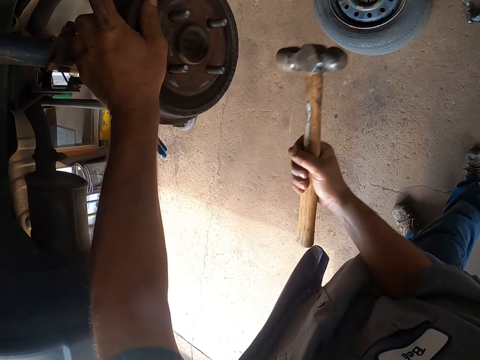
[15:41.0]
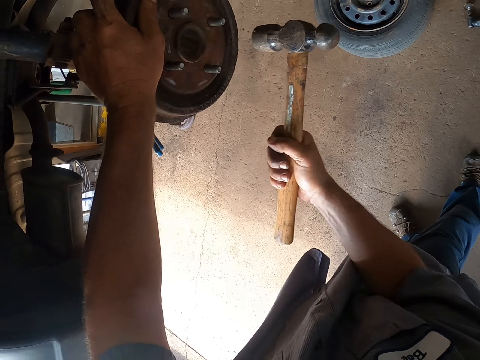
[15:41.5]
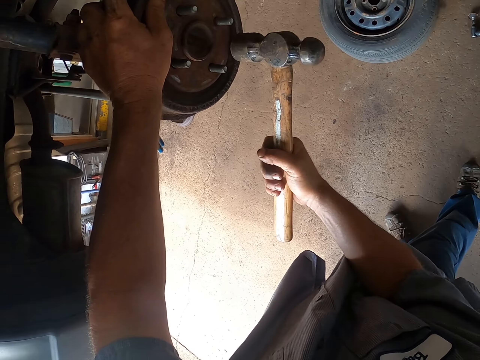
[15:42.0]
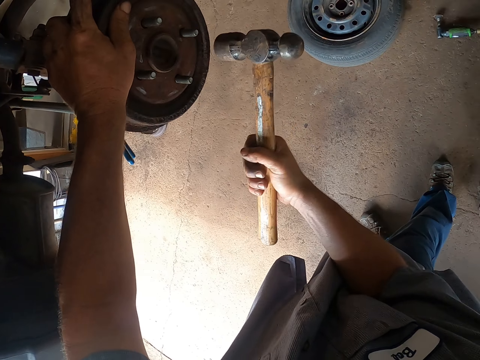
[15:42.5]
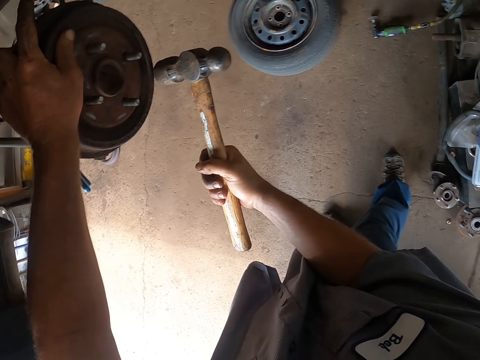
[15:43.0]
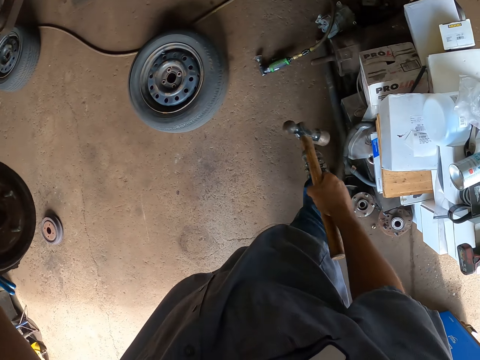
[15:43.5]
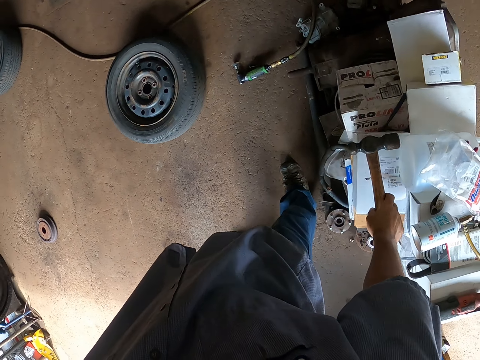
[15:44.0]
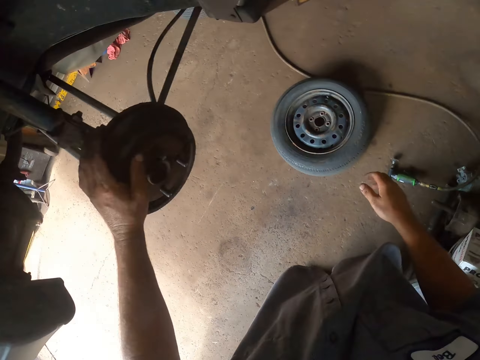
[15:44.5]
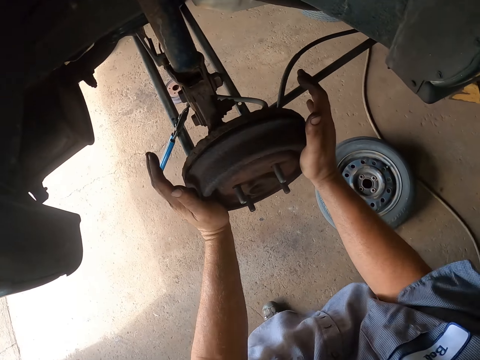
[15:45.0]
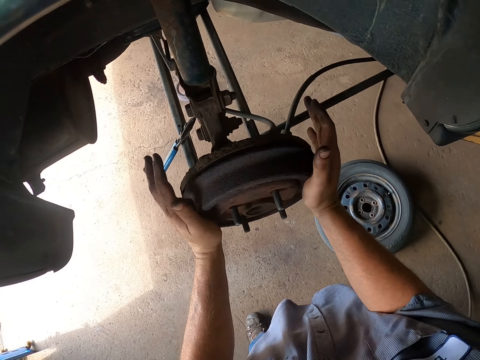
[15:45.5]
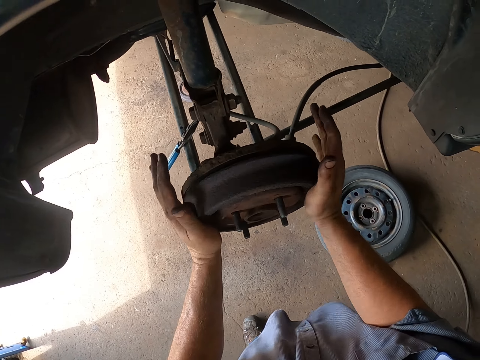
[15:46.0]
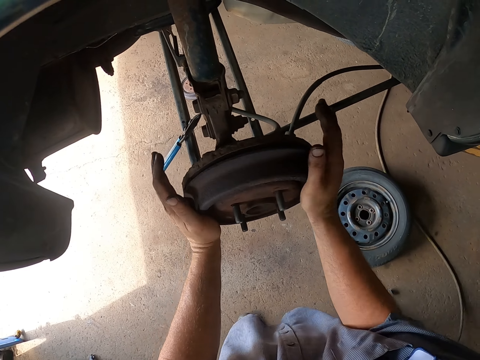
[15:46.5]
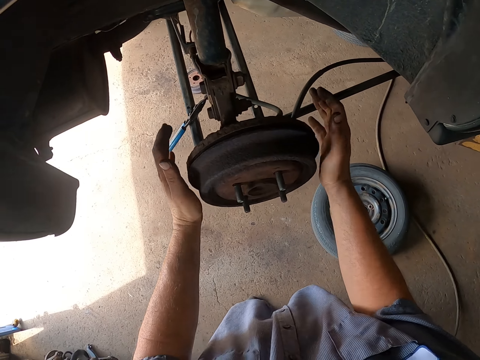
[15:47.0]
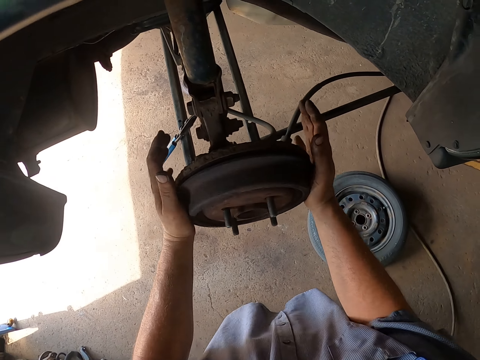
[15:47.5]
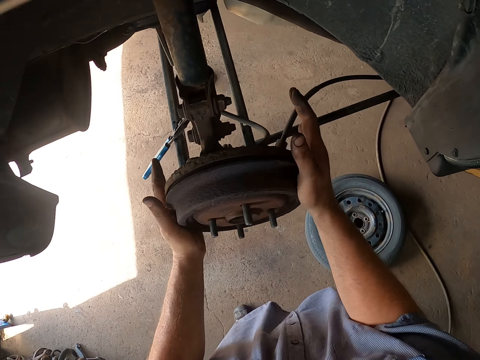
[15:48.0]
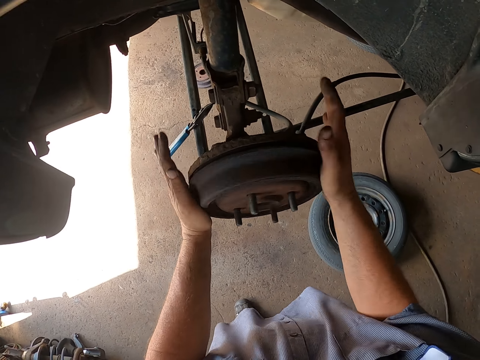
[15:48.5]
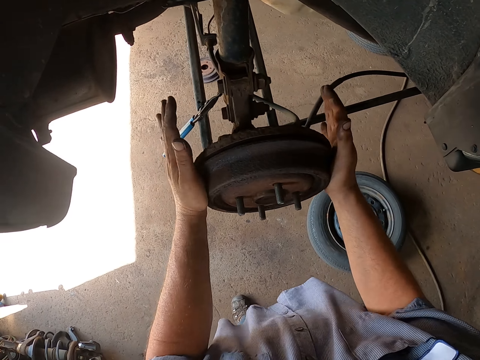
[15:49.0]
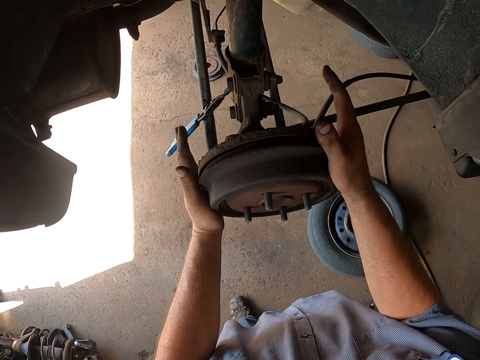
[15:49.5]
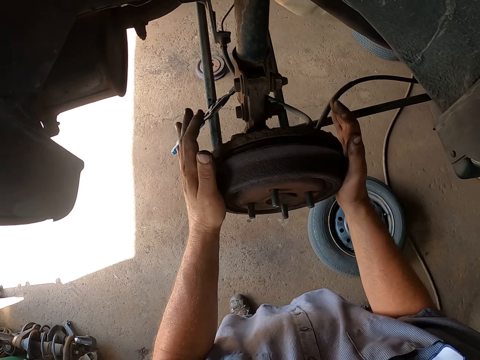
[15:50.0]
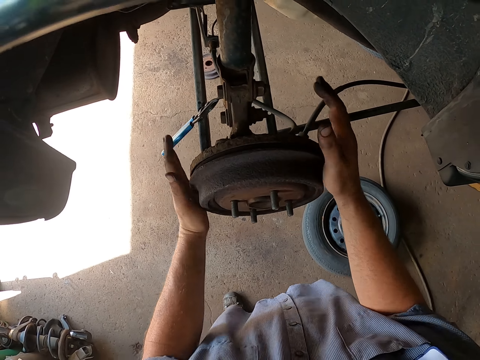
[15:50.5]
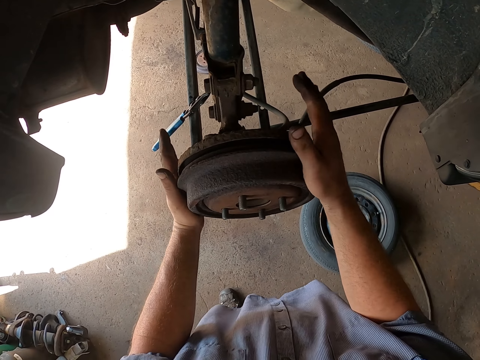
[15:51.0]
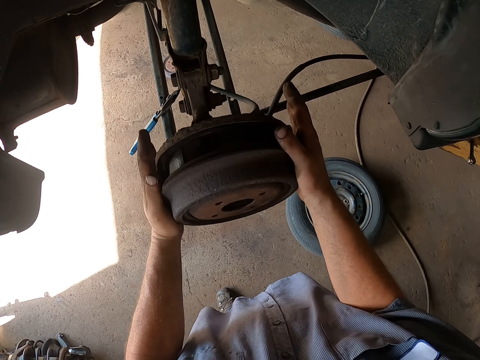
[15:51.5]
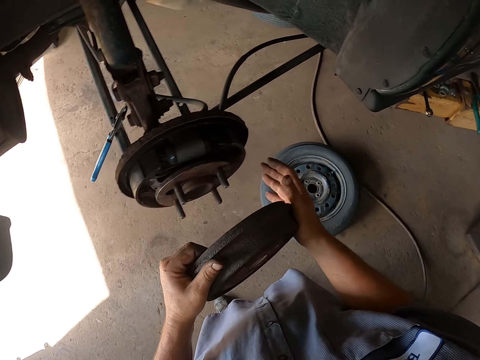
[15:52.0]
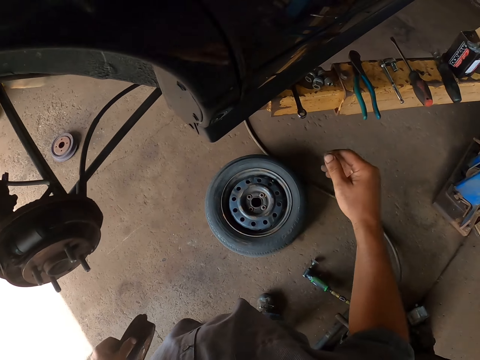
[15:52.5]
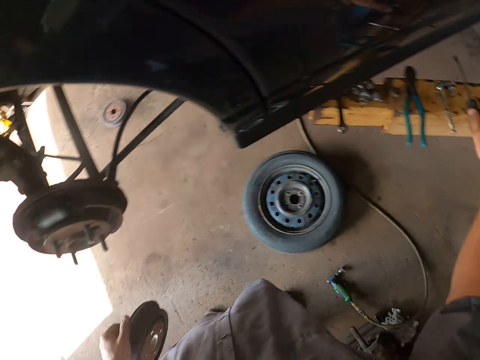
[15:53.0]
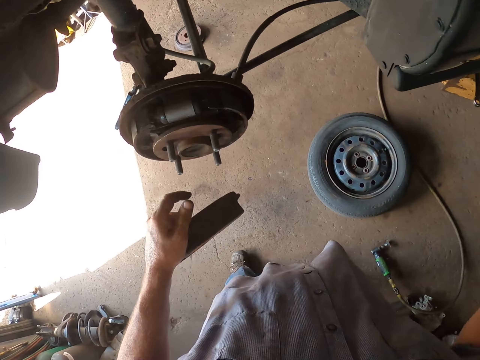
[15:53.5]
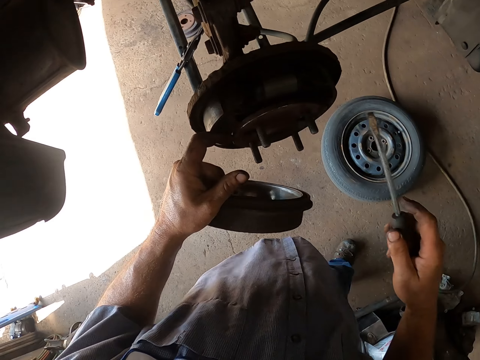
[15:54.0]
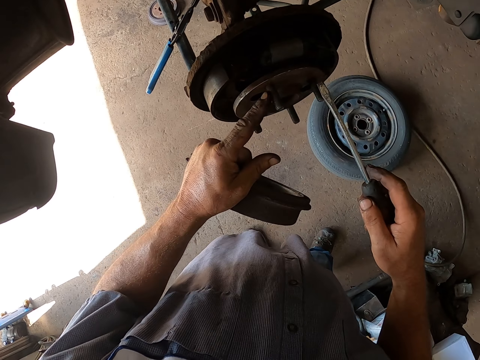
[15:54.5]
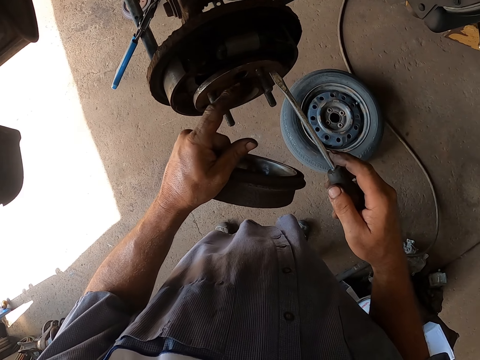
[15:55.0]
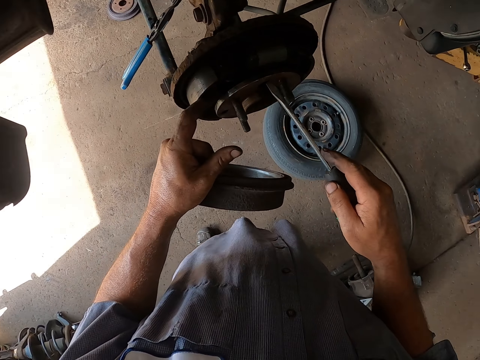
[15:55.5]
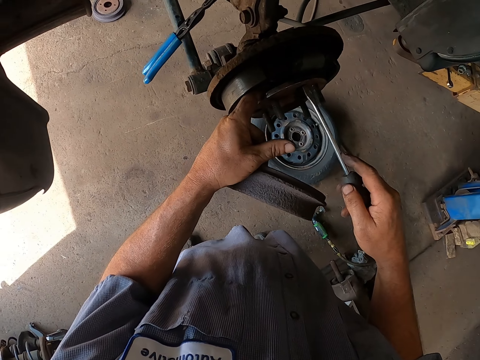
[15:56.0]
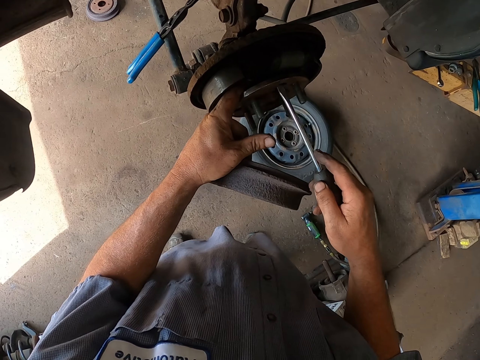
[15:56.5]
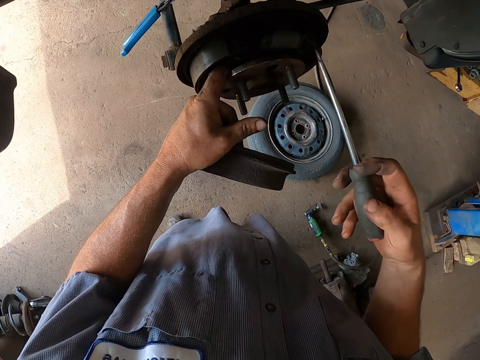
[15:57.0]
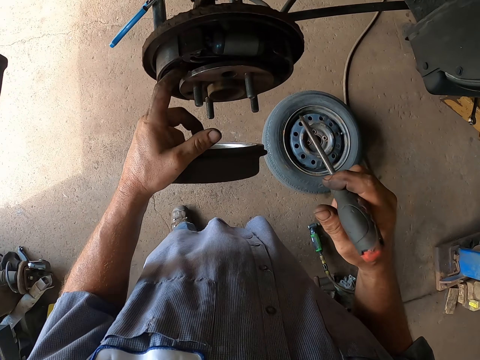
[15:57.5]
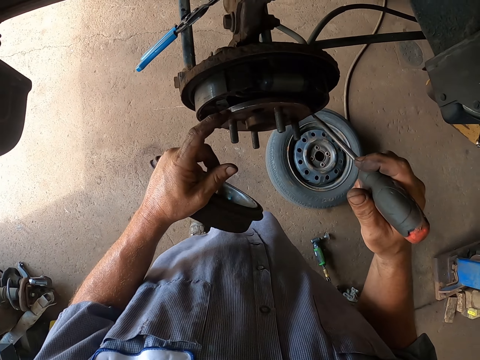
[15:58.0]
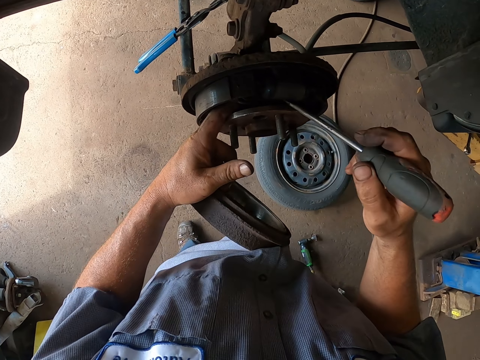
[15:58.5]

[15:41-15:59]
The camera wearer hammers the wheel hub cover. They put the hammer down. They place the wheel on a box. They press the wheel hub. They rotate the wheel hub. They remove the wheel hub cover. They pick up a screwdriver. They fix the rear wheel bearing with the screwdriver.

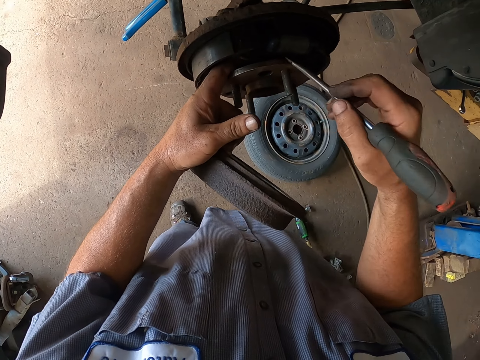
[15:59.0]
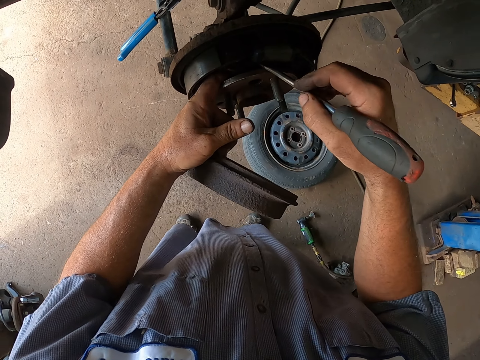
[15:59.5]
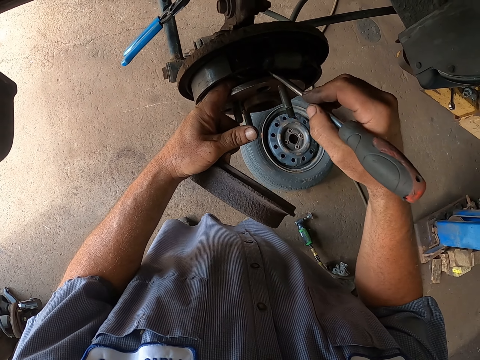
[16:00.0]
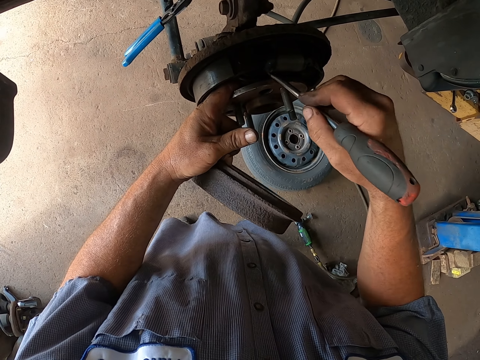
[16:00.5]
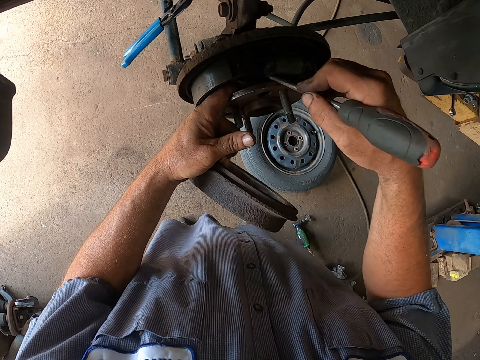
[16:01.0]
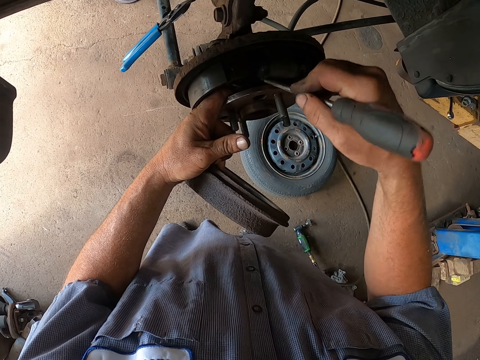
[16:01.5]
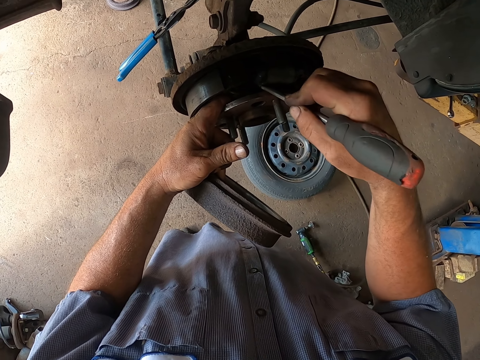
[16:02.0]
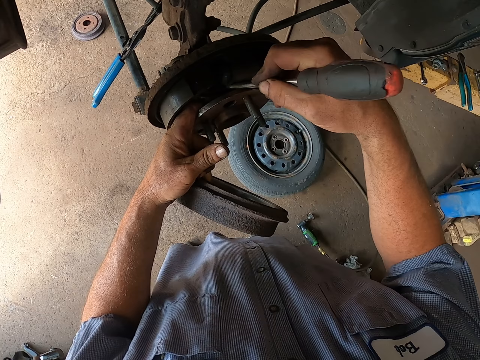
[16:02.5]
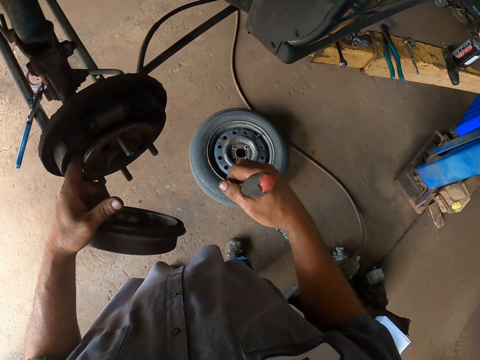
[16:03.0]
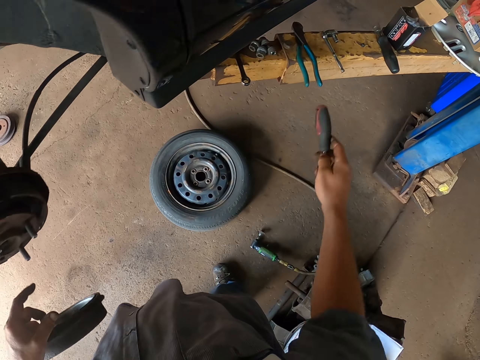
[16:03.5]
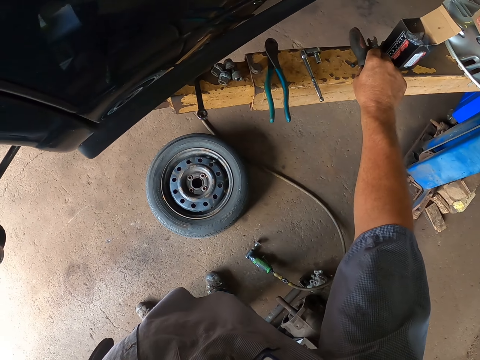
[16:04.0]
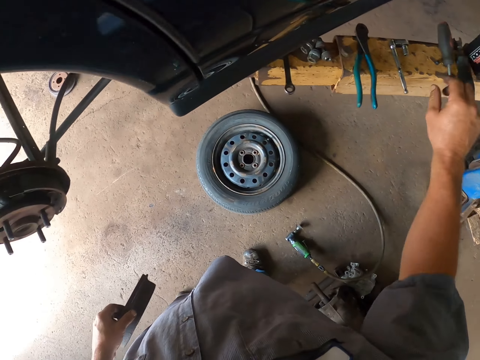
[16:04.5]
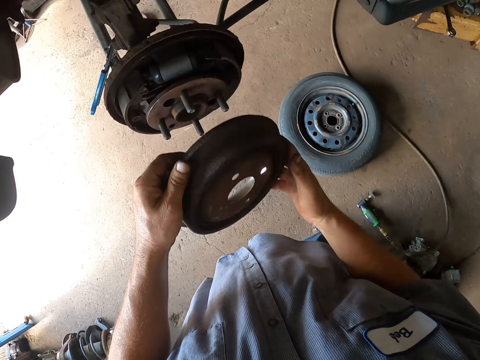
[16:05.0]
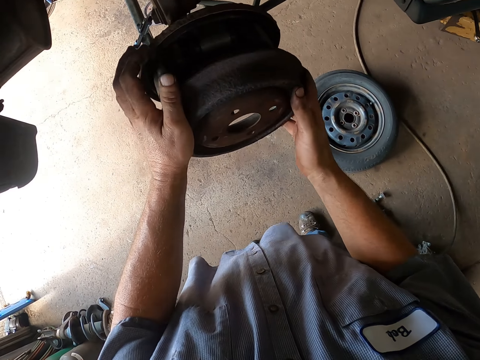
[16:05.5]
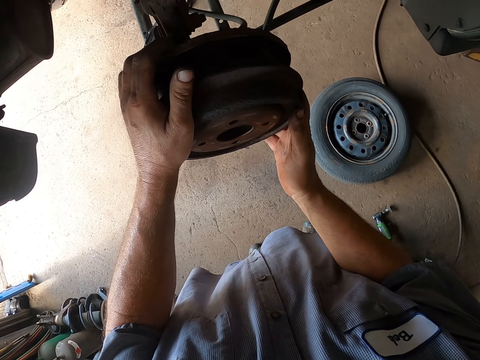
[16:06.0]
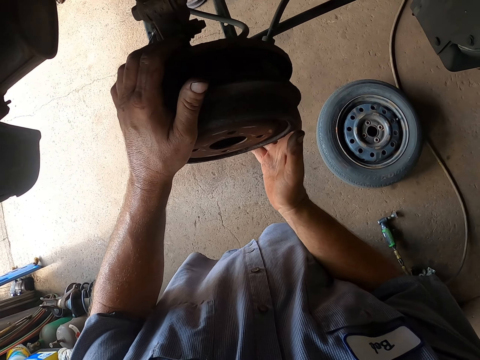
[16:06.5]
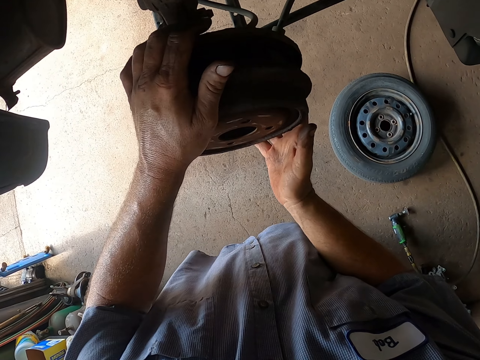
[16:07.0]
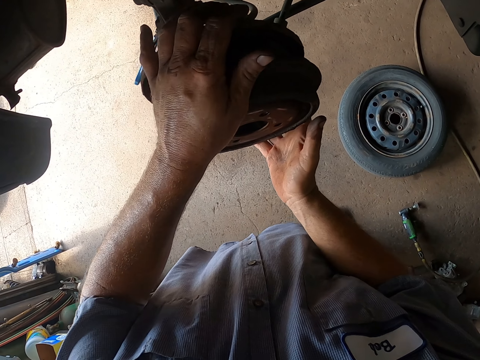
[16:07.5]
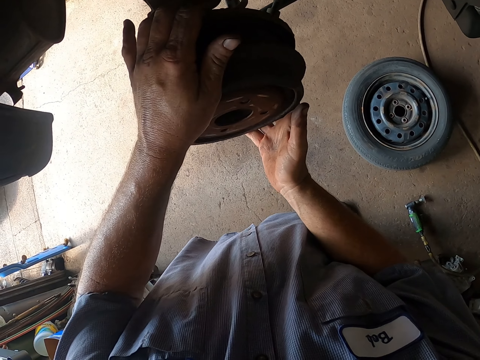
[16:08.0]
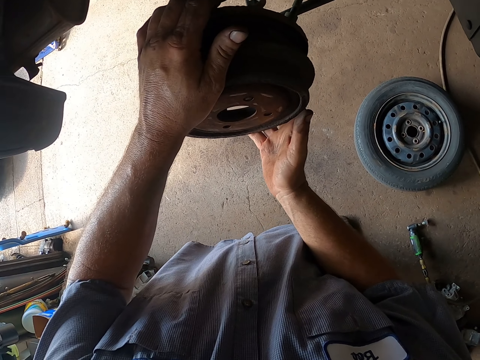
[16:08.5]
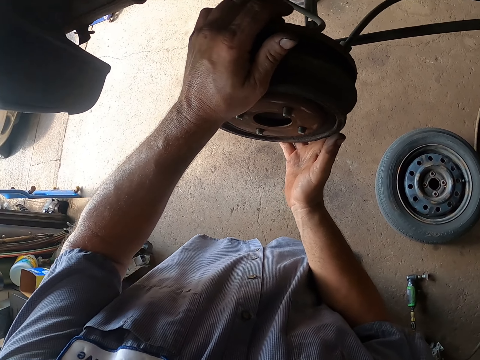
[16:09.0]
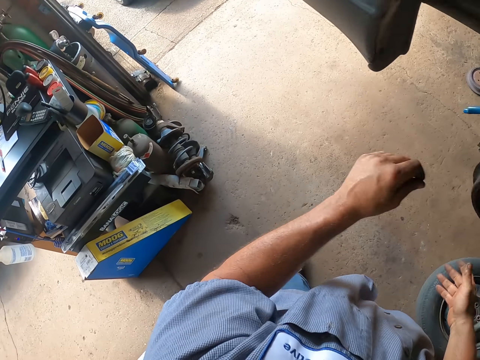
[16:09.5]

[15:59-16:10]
The camera wearer places the screwdriver on the metal. They fix the wheel hub. They put on the wheel hub cover.
